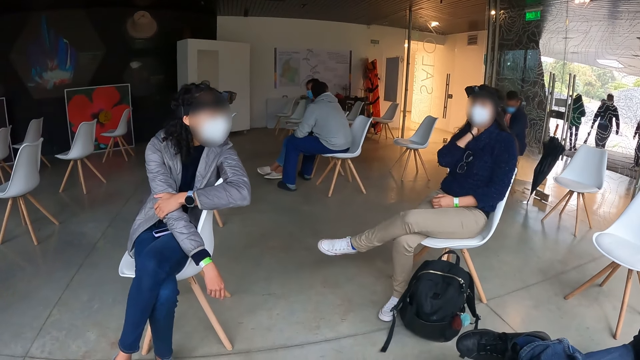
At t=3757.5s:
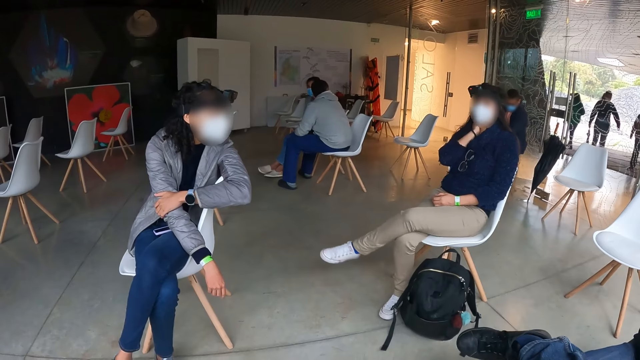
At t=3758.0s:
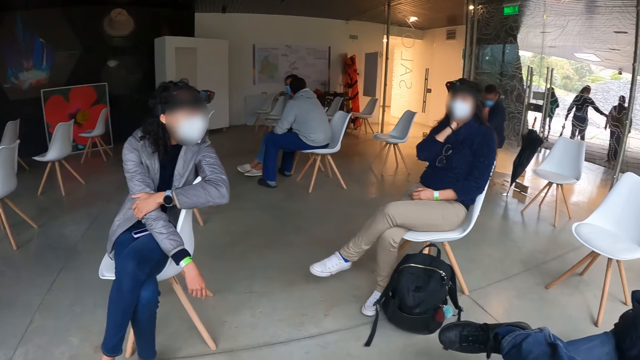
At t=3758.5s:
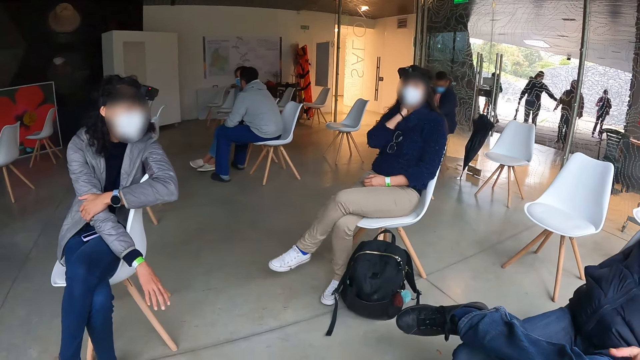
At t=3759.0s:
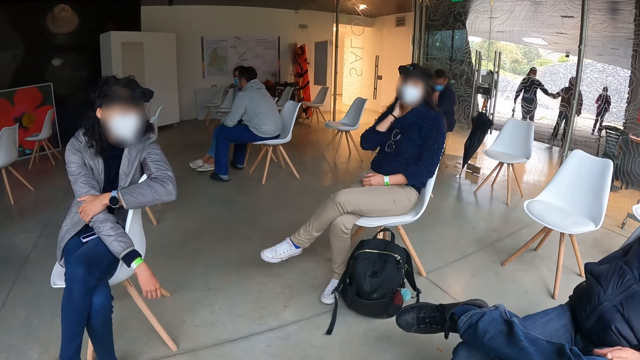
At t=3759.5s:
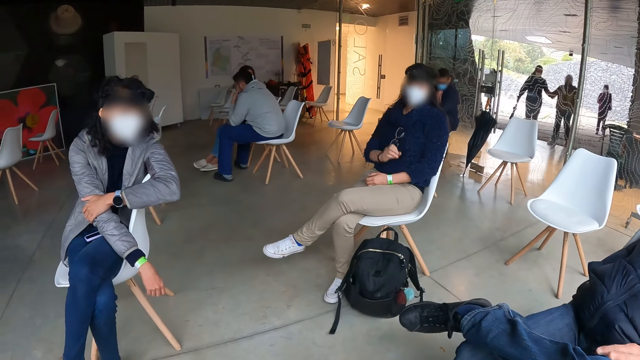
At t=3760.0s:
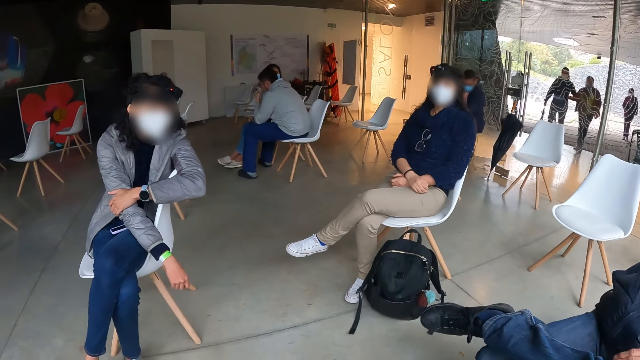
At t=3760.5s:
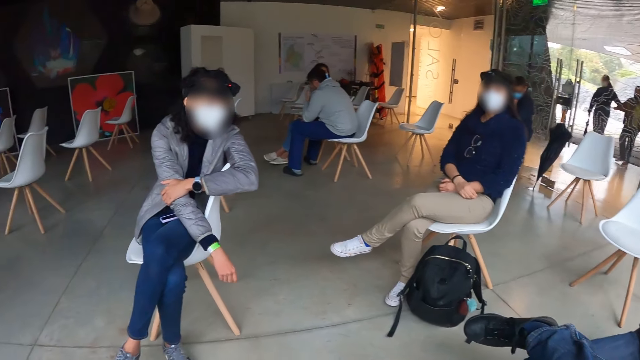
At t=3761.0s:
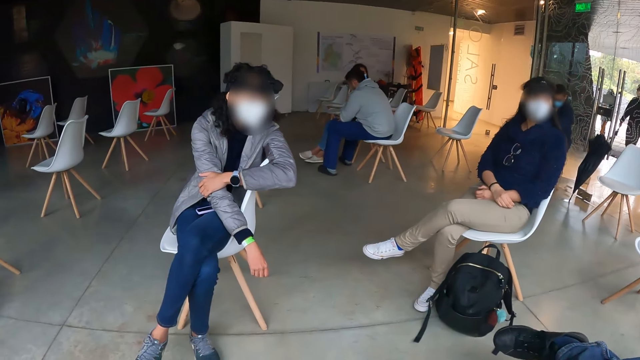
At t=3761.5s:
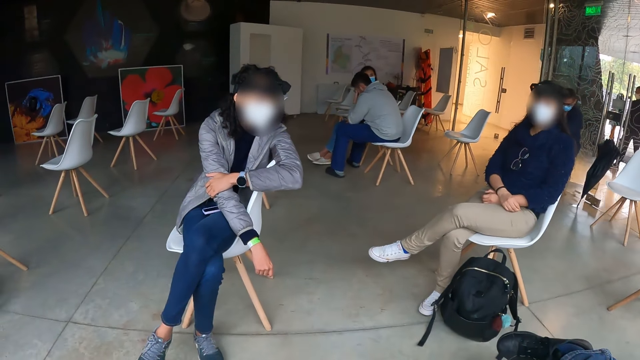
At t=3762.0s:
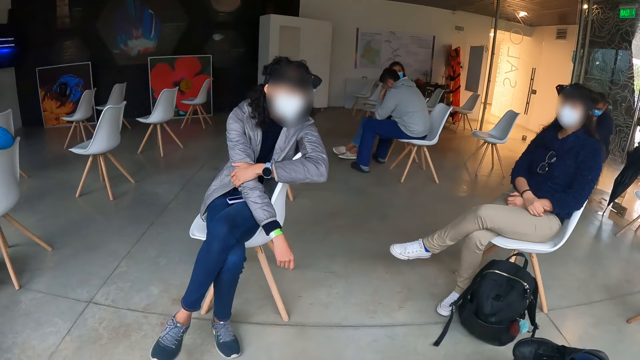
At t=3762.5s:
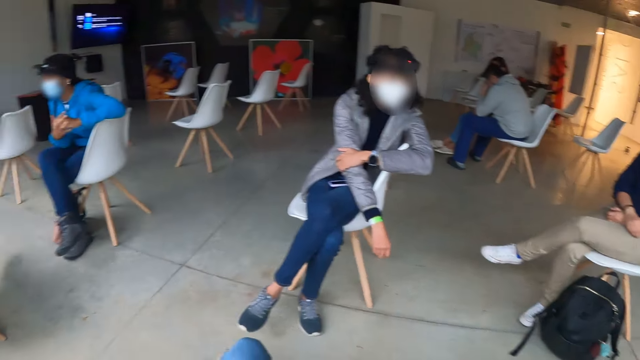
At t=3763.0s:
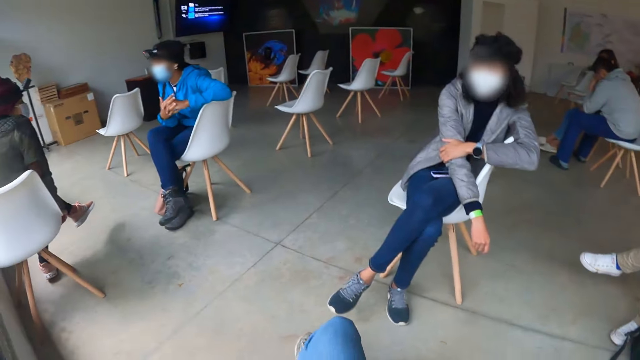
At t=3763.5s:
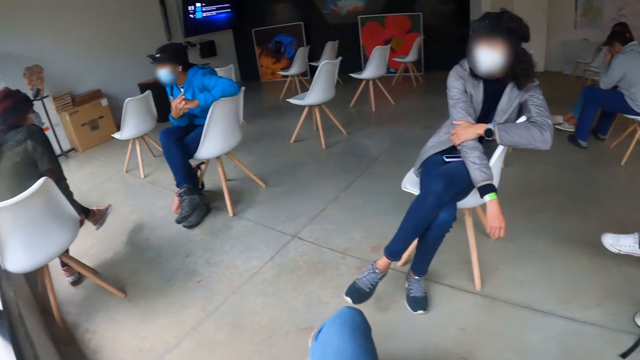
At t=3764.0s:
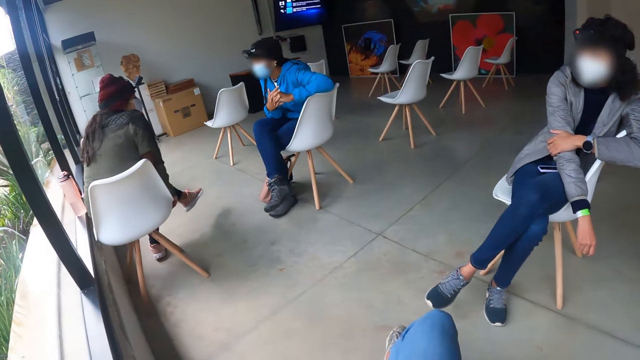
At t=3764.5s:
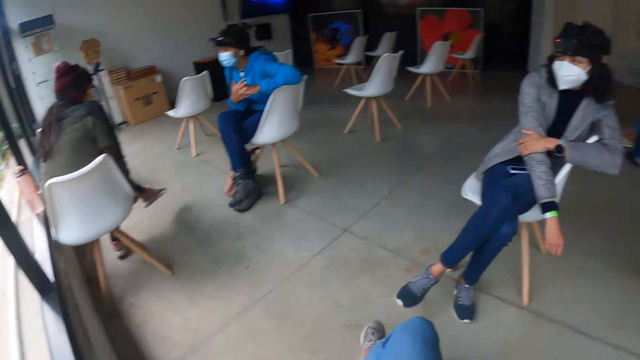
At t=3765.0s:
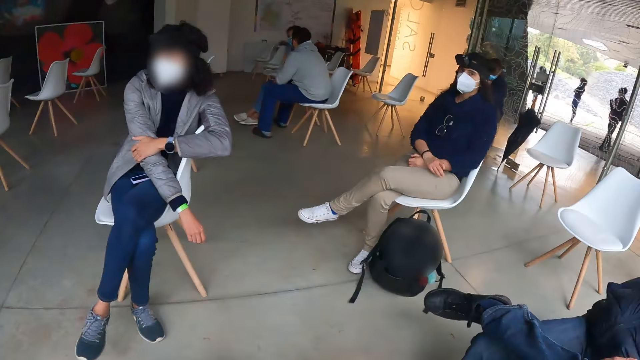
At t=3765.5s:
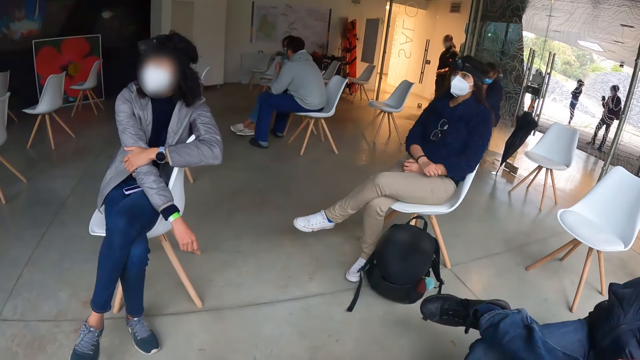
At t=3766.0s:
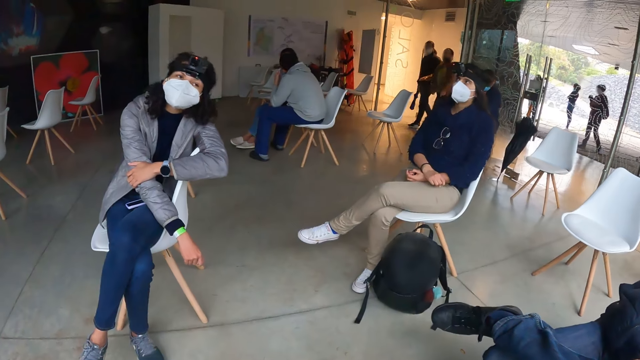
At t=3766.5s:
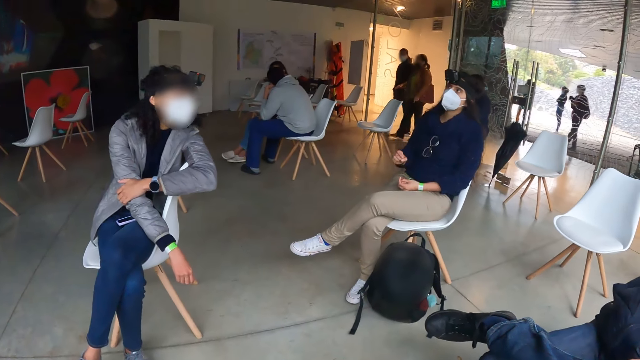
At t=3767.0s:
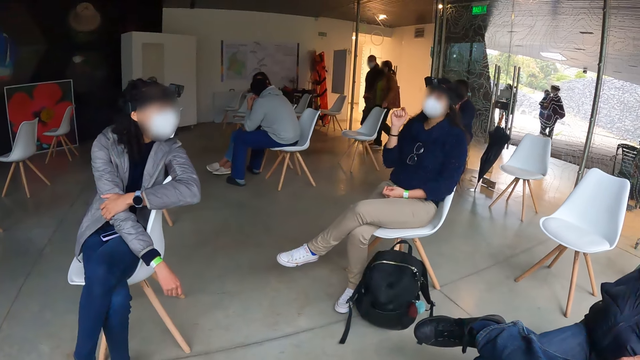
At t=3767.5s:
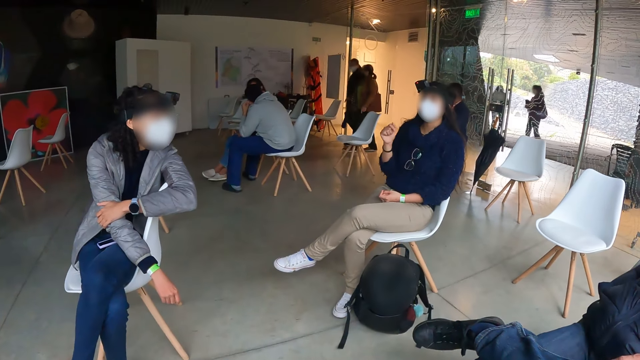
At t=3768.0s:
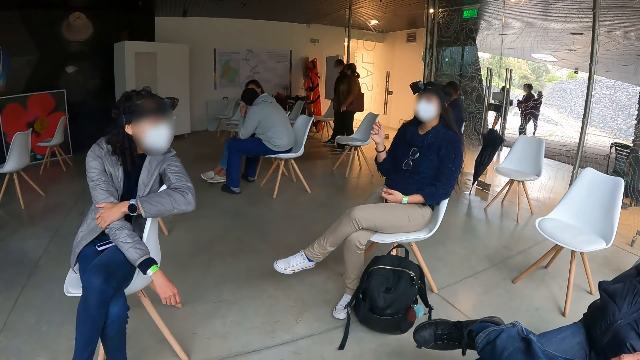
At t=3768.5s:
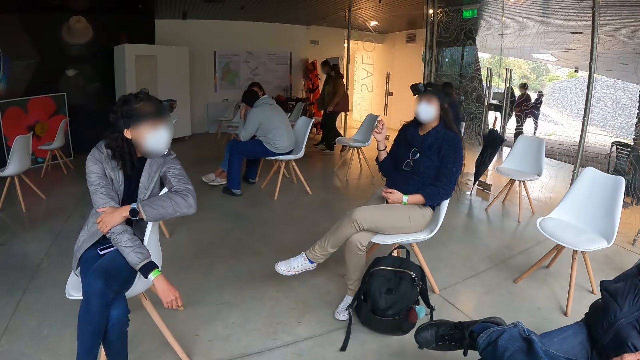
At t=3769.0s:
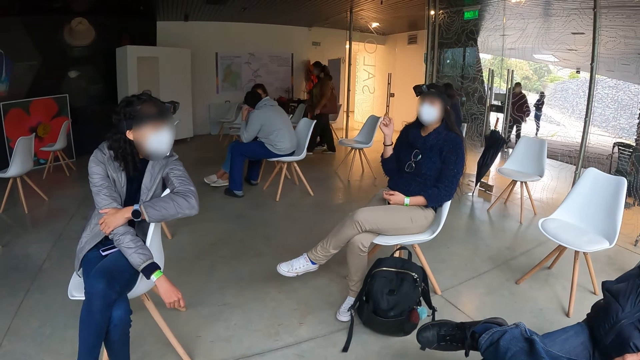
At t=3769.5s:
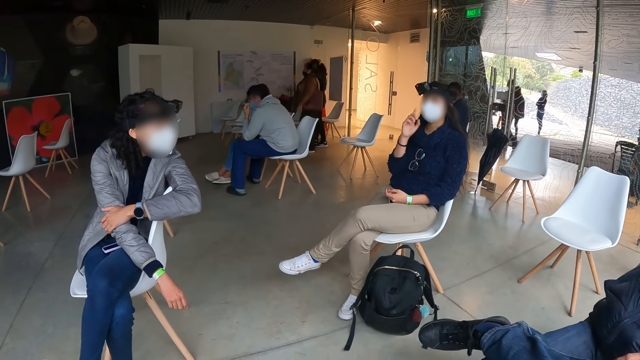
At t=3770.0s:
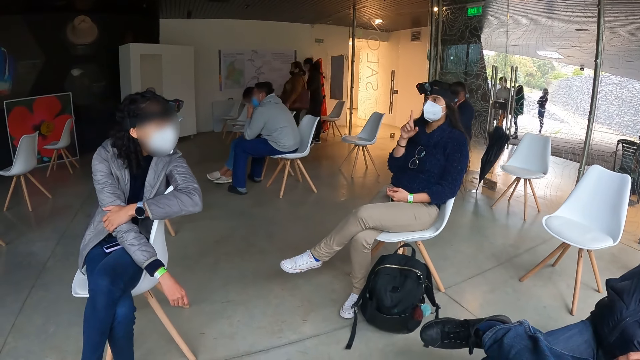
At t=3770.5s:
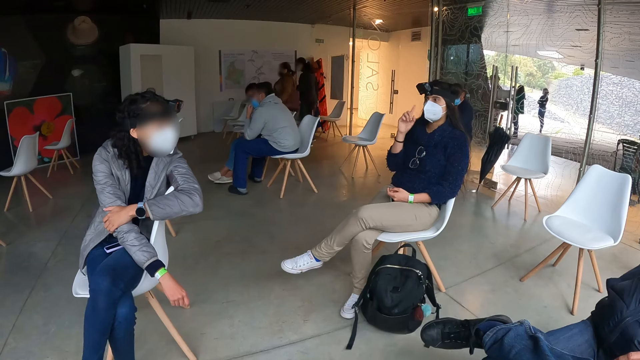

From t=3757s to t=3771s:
The woman lowers her right hand from her face. The camera wearer looks around the room. The woman raises her right hand.

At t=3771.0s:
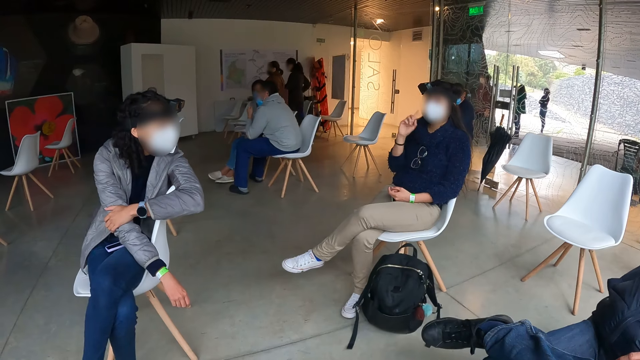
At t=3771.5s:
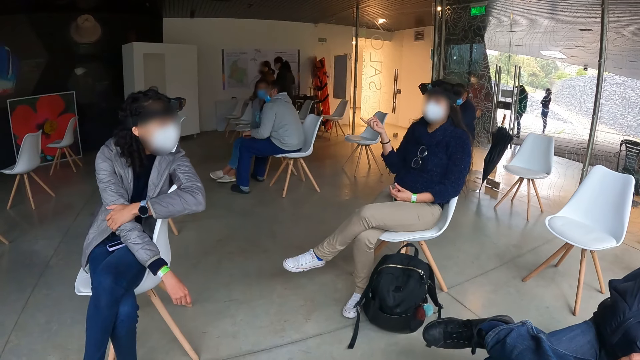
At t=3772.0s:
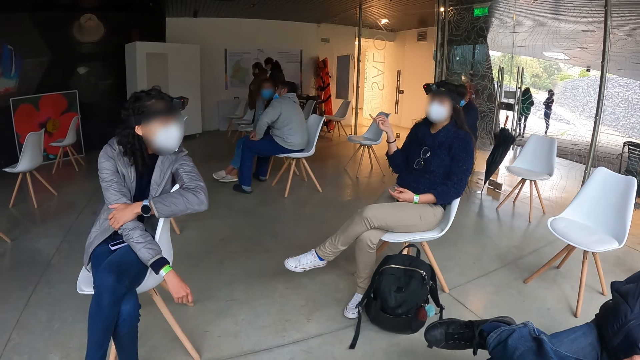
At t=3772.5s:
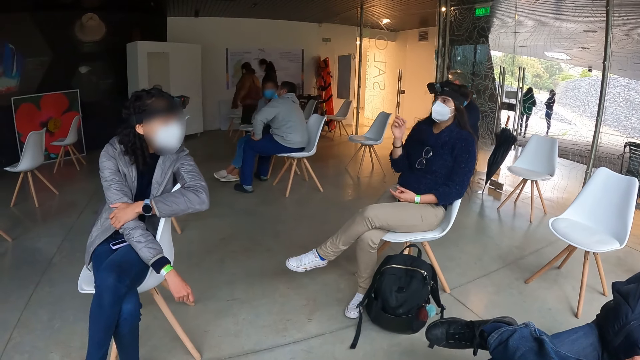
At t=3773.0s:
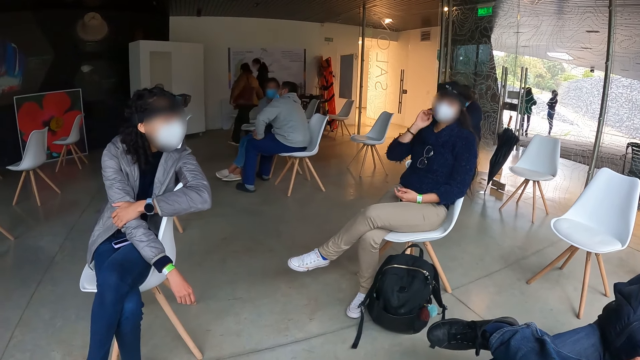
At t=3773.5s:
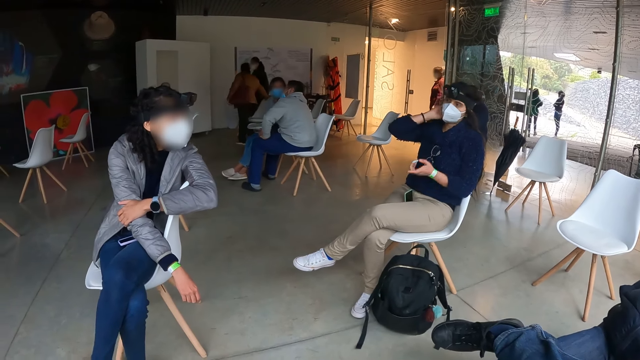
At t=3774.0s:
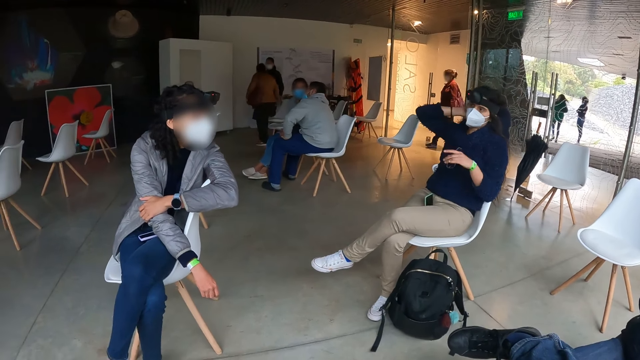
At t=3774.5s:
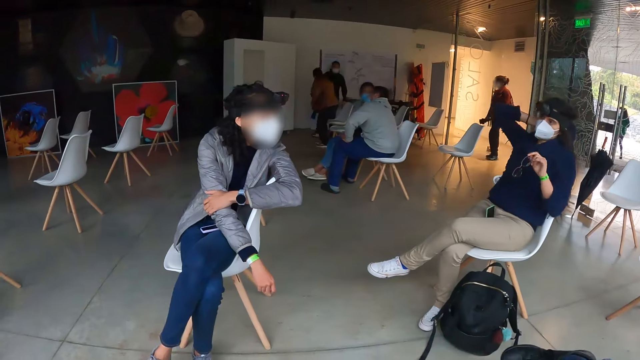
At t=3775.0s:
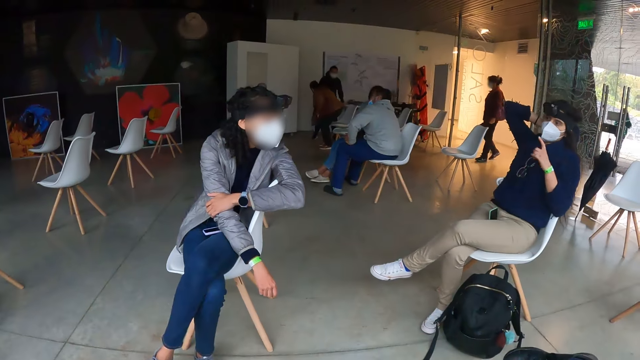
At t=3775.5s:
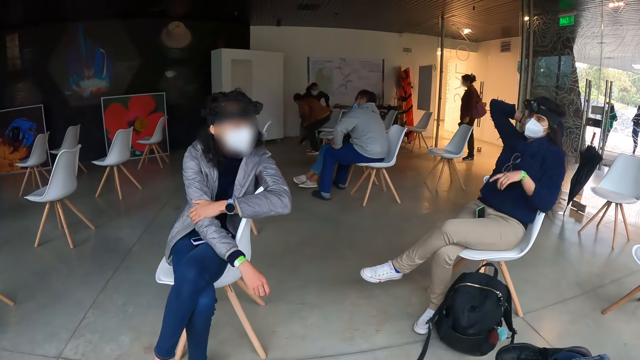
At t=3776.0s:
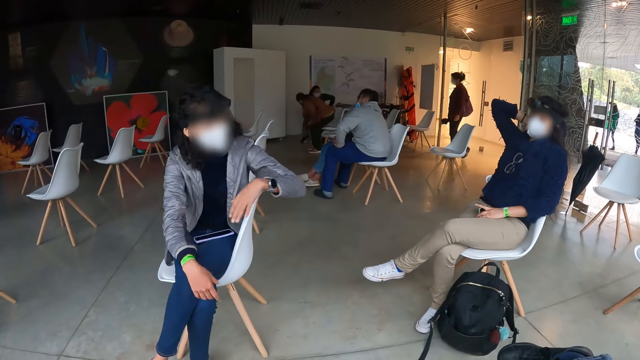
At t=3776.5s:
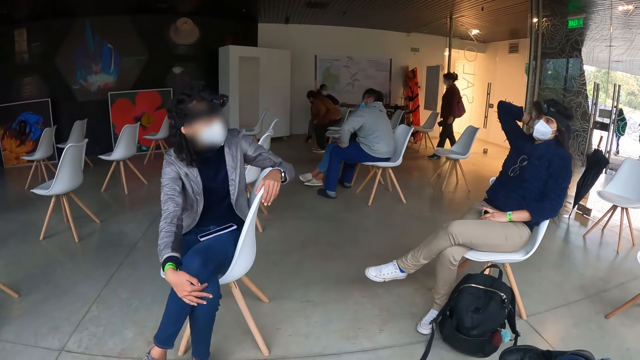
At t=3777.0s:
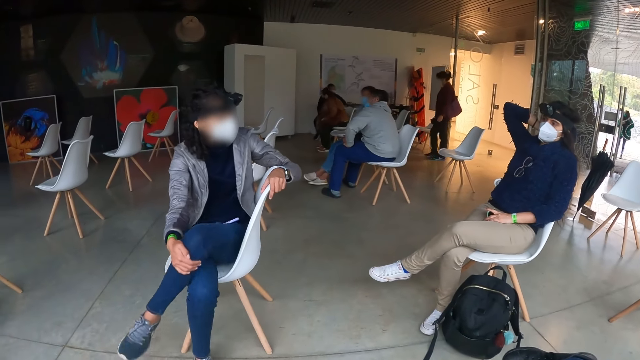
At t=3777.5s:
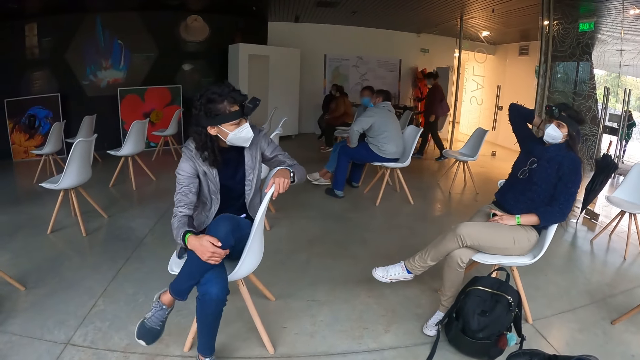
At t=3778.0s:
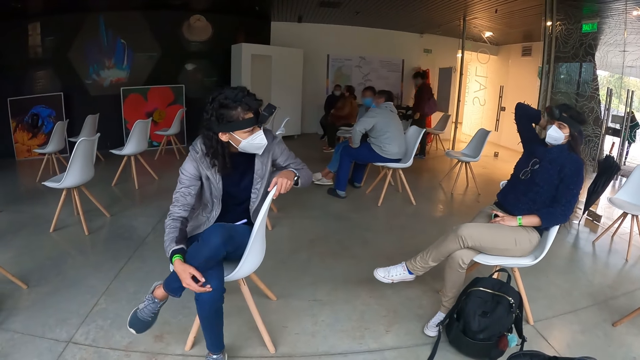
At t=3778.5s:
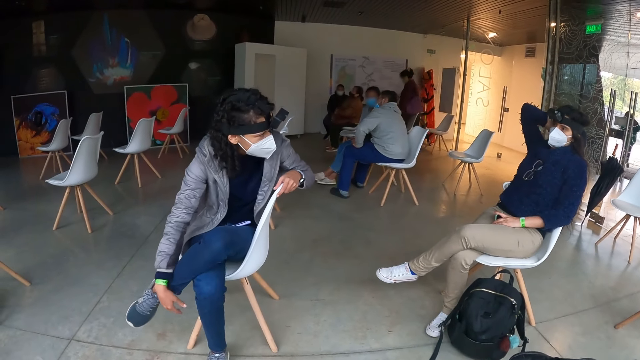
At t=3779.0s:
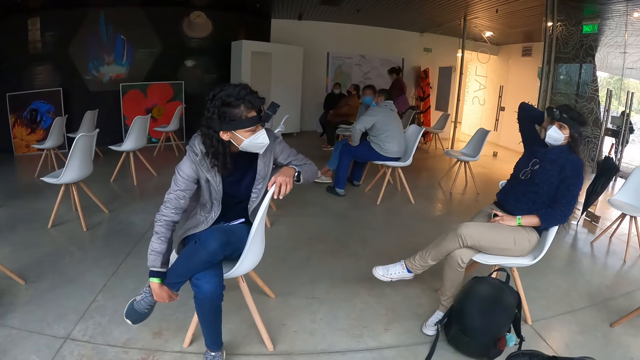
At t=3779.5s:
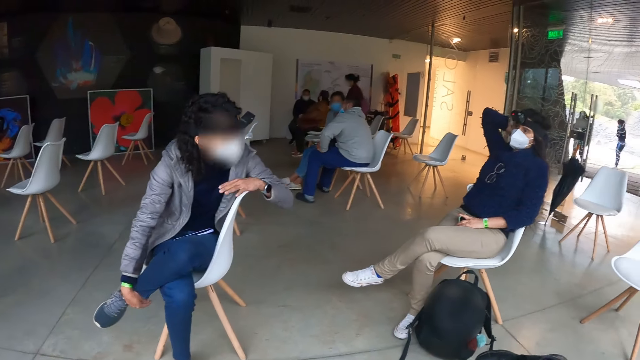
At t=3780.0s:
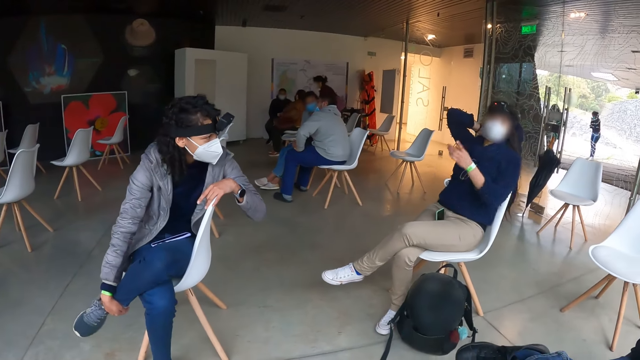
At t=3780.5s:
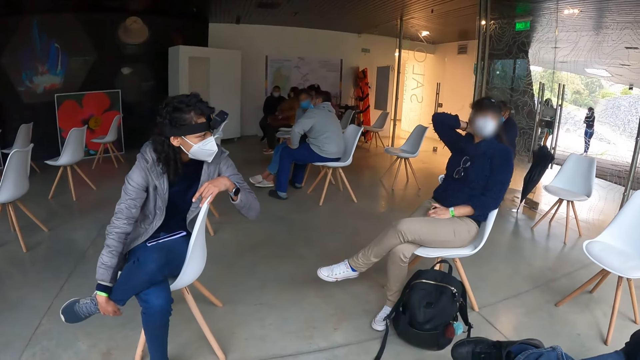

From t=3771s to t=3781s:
The woman touches her hair with her right hand. Another woman adjusts her left leg with her right hand.
